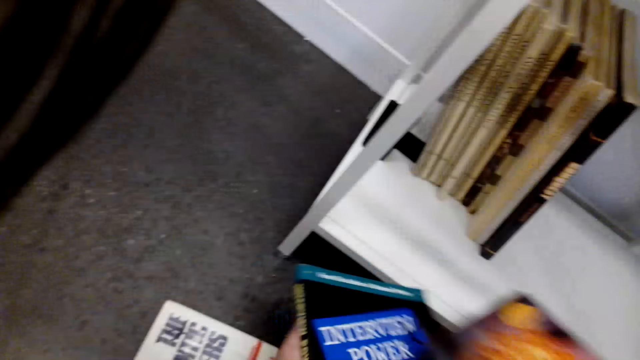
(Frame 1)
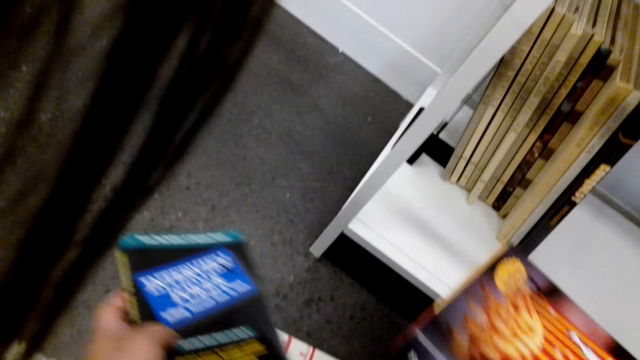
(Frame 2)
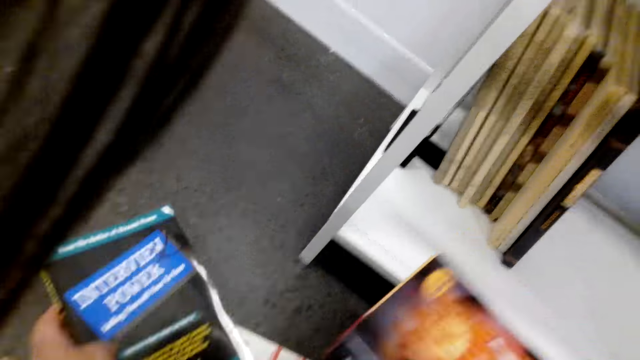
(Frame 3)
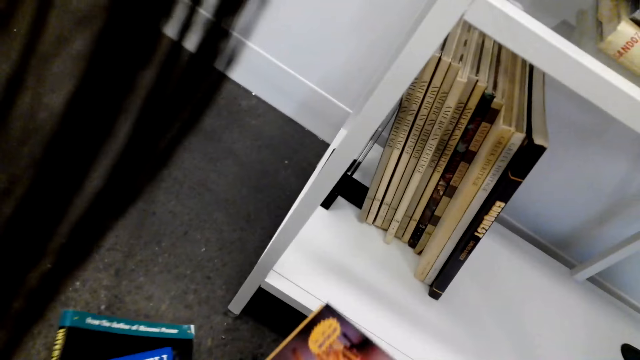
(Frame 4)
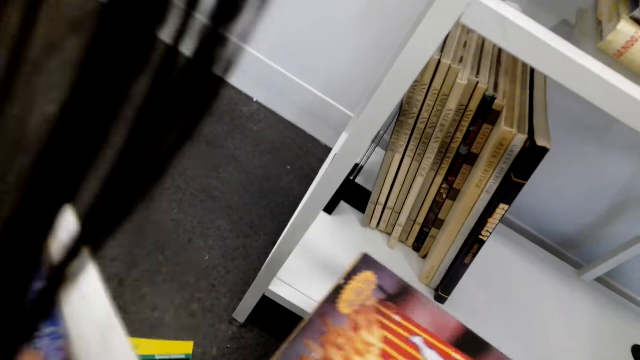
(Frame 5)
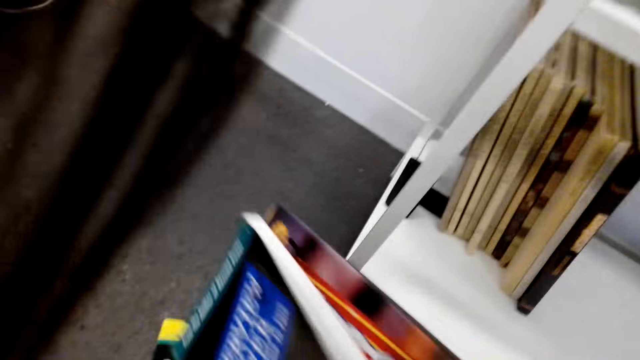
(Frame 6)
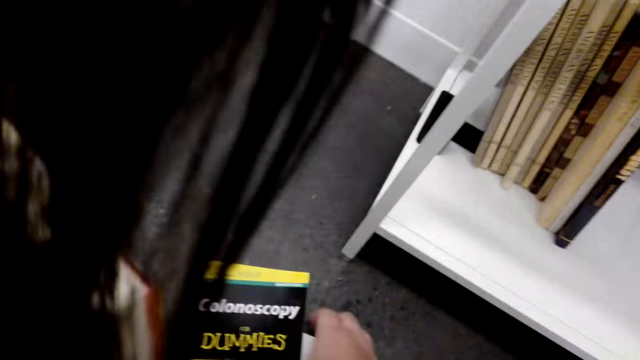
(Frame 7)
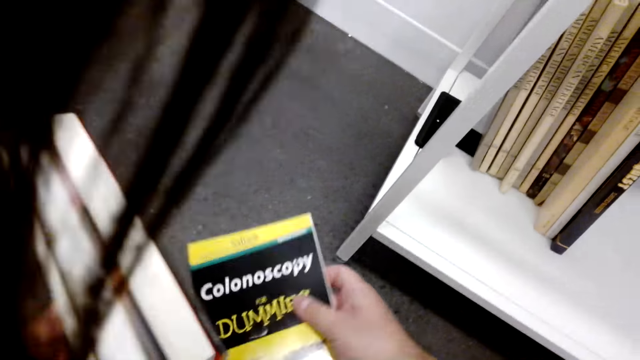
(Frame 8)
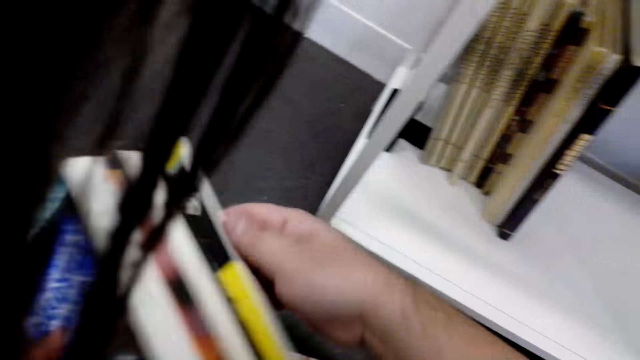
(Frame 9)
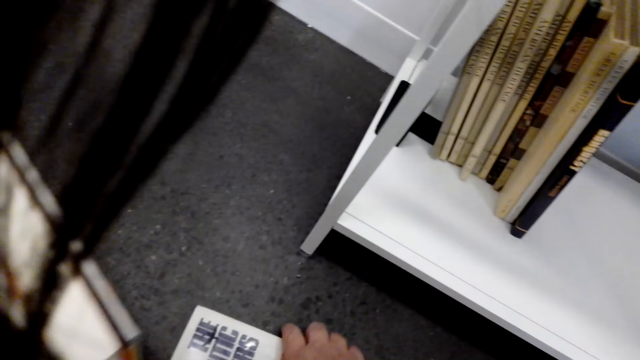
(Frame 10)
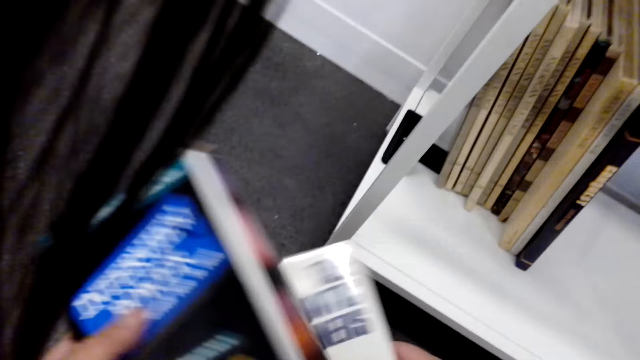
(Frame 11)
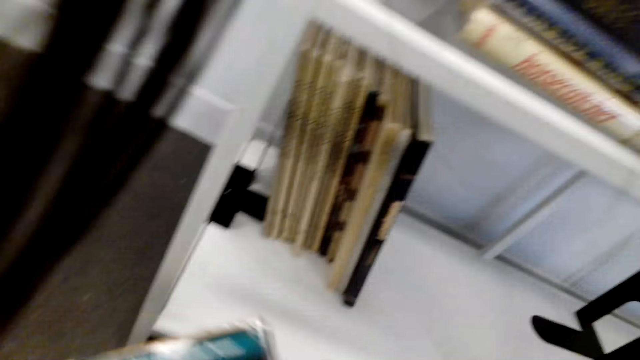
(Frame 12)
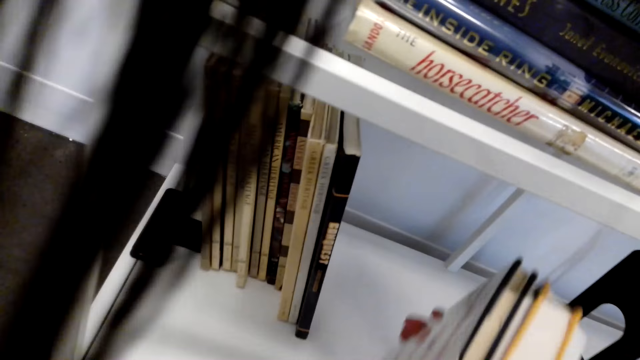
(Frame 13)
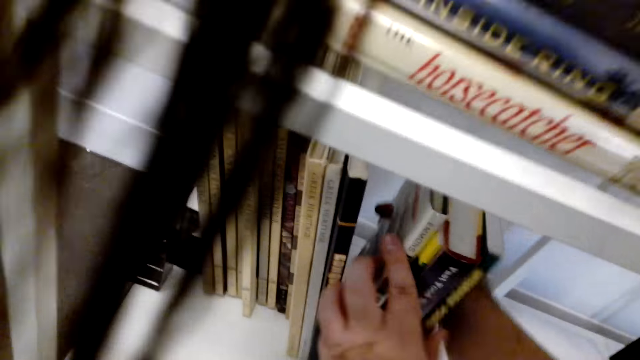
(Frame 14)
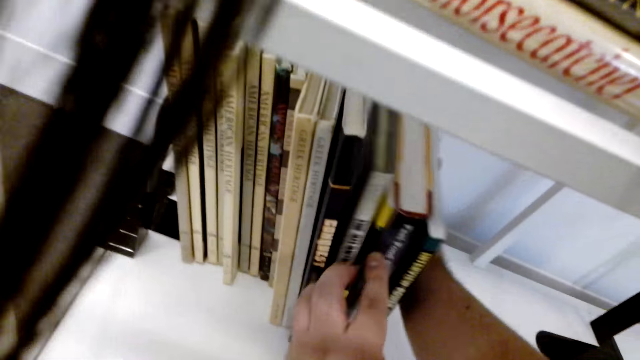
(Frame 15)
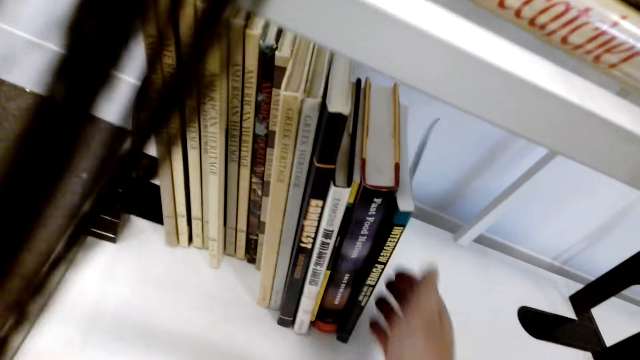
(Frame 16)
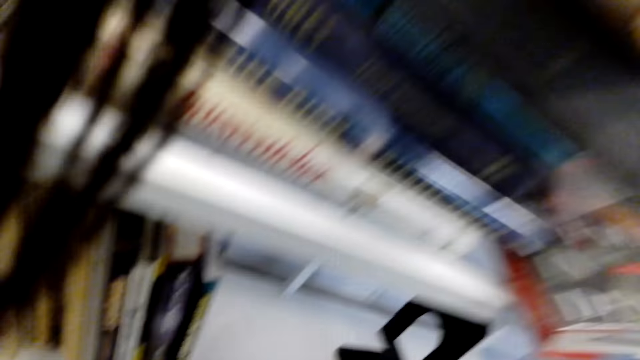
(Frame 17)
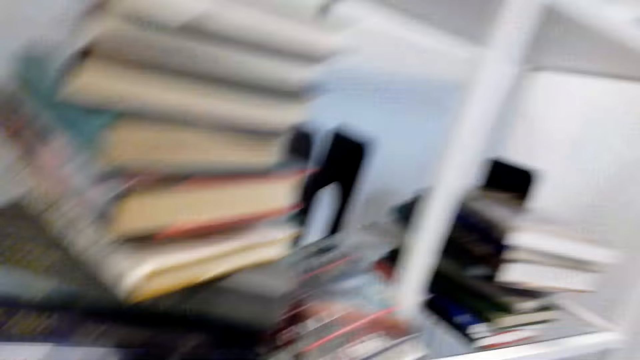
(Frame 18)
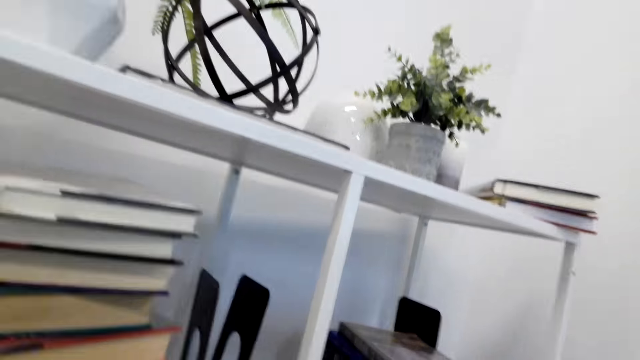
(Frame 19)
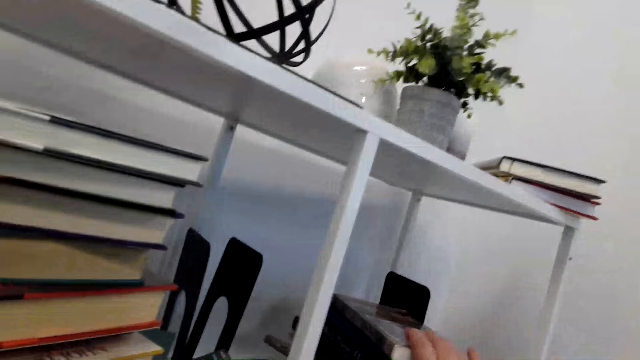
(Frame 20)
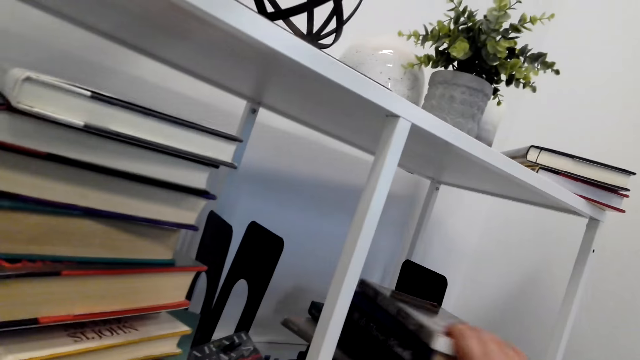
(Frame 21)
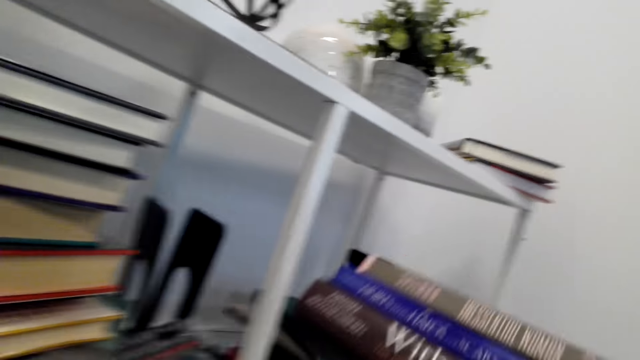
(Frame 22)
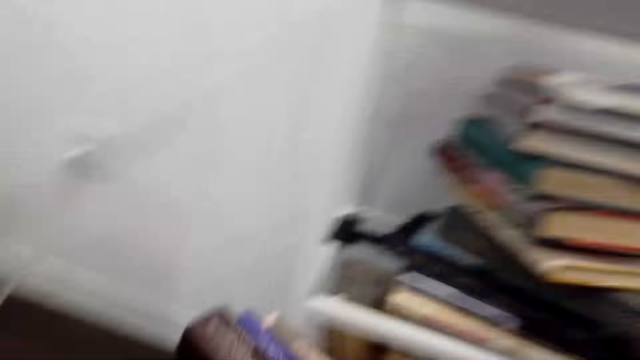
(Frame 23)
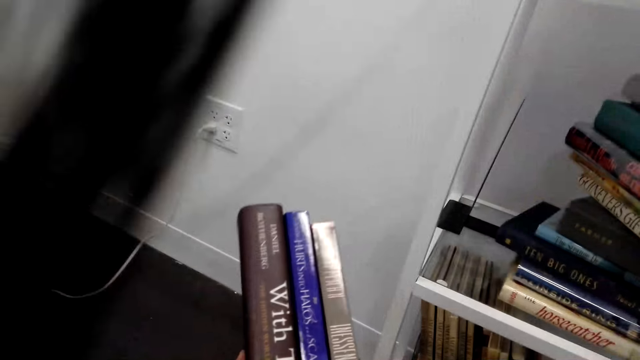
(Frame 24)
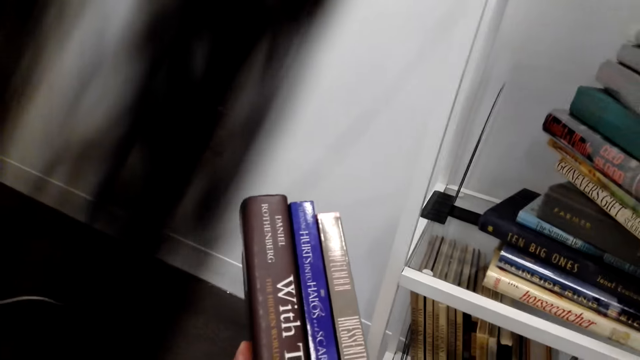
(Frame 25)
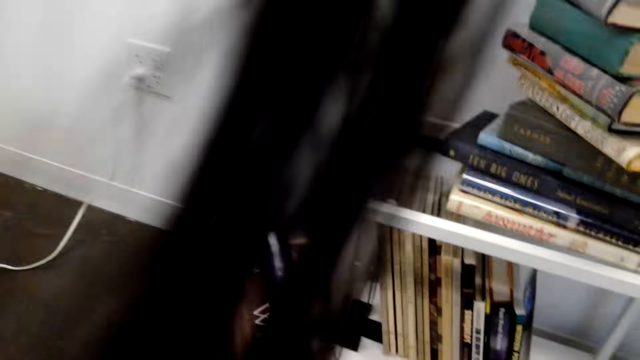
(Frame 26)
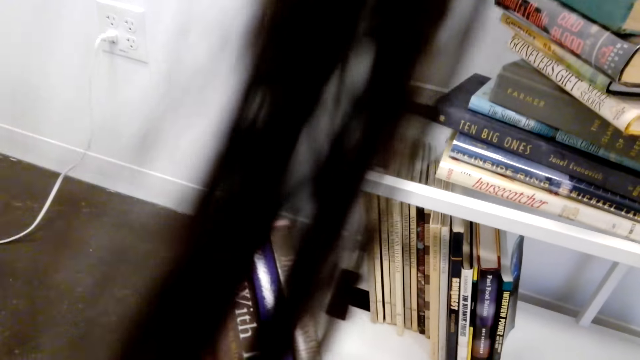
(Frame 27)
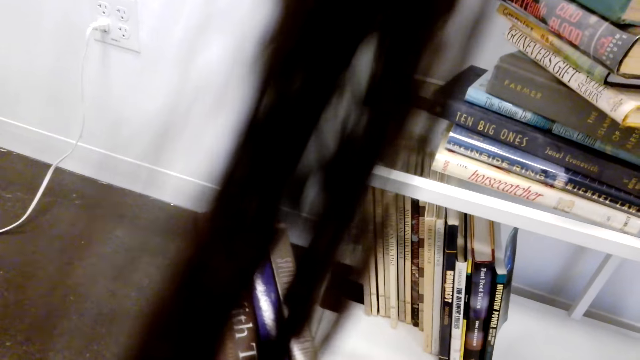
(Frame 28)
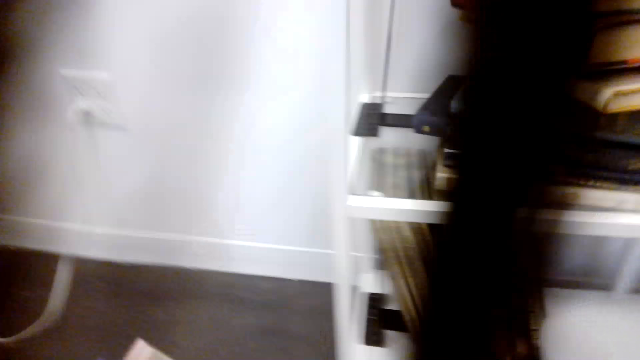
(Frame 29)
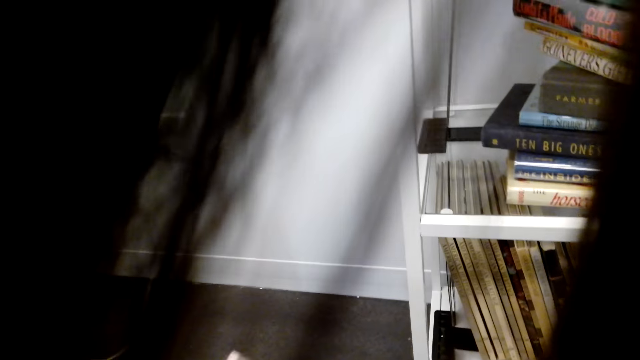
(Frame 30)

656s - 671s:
The camera wearer puts a book on the shelf. They lift books.

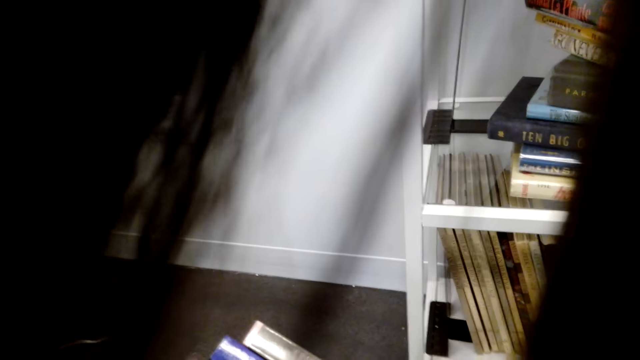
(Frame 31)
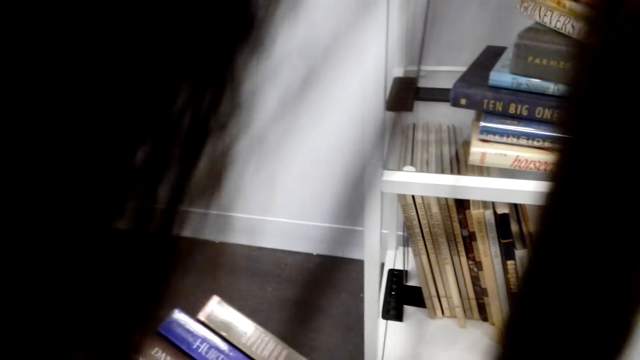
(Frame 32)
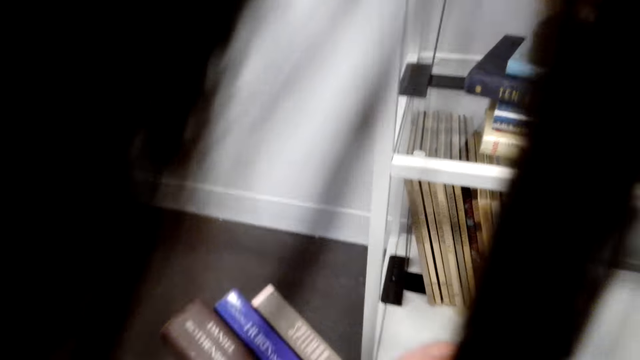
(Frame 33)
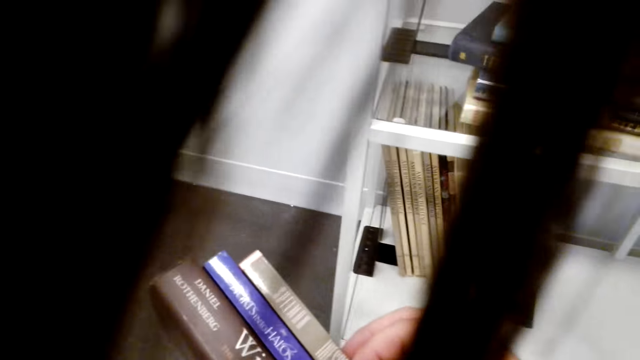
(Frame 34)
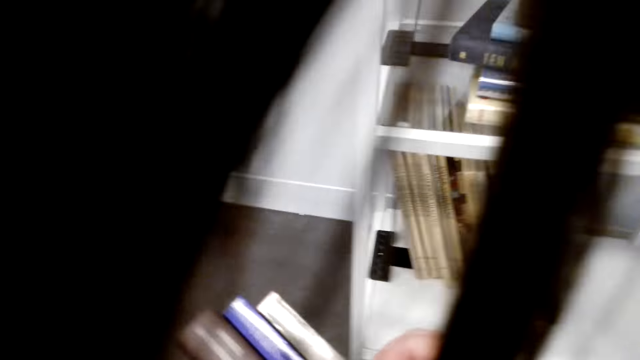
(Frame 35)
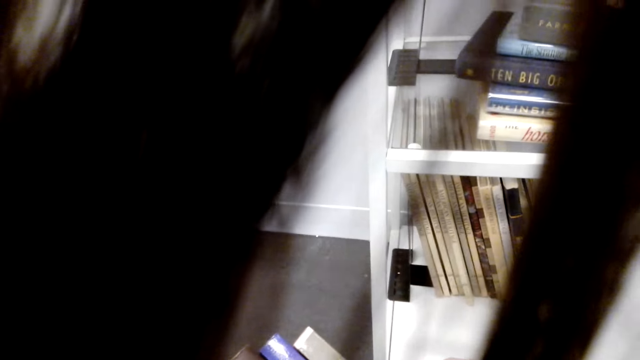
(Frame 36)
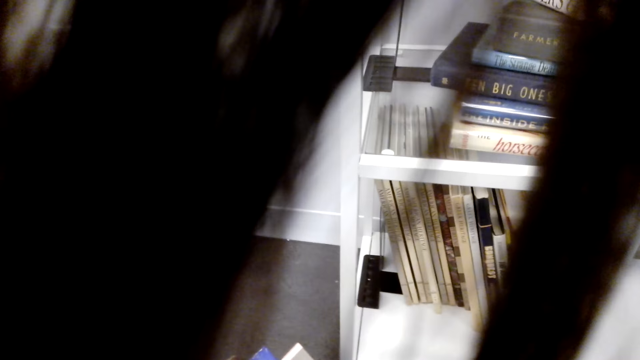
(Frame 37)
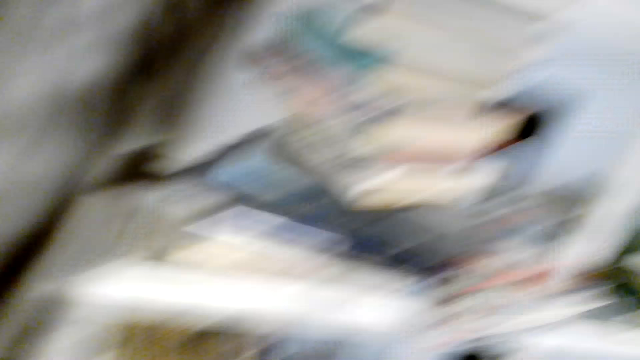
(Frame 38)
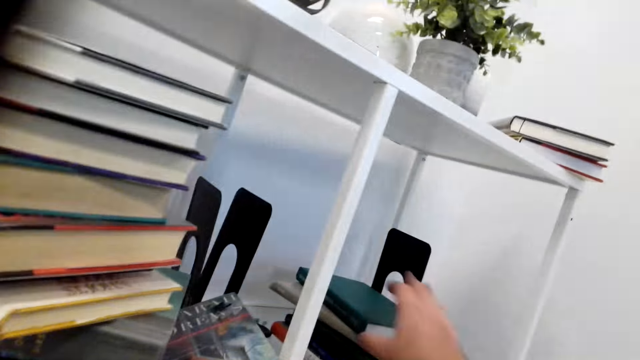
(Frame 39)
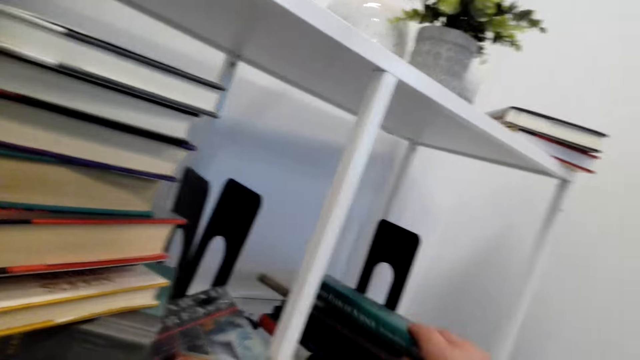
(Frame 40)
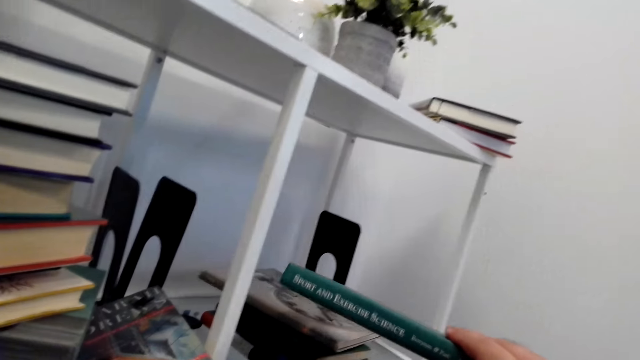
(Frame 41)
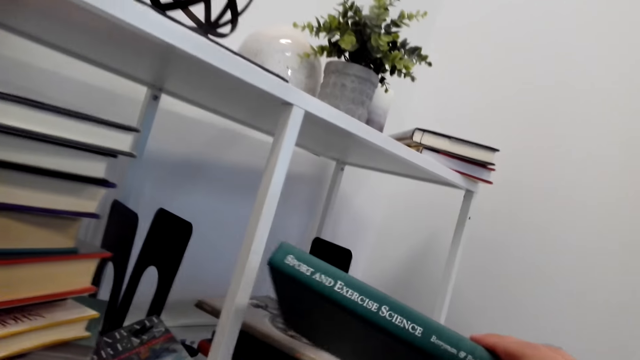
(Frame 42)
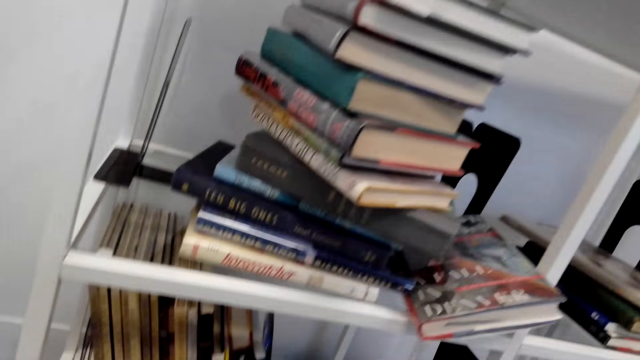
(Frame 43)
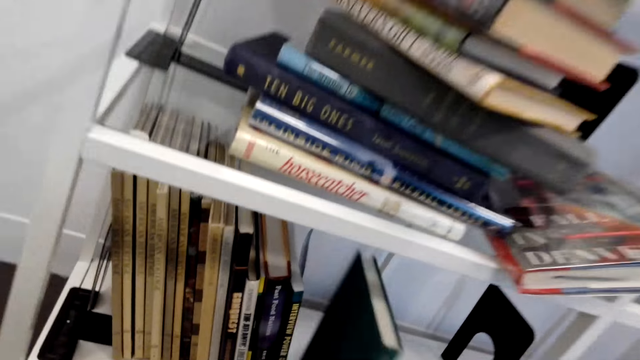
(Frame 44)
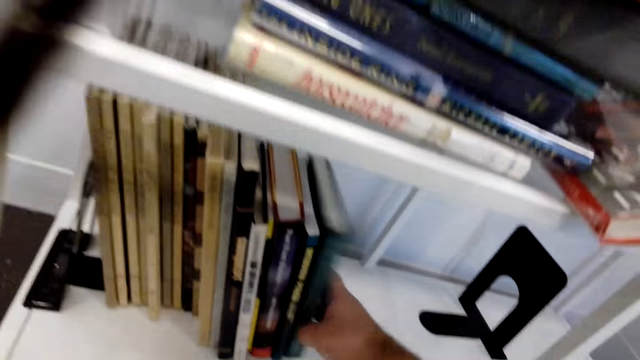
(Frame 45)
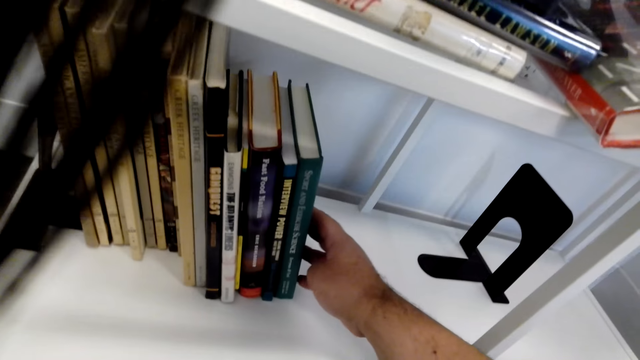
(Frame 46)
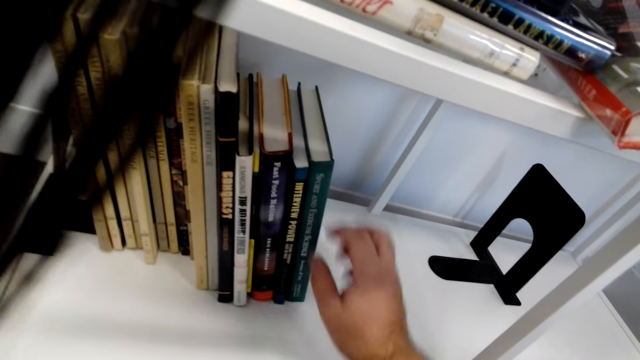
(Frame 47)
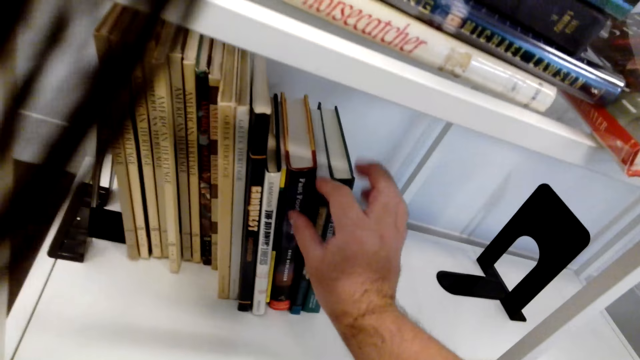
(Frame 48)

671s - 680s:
The camera wearer puts a book on the shelf.
